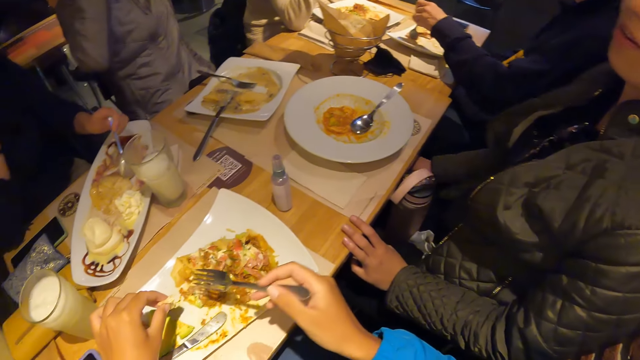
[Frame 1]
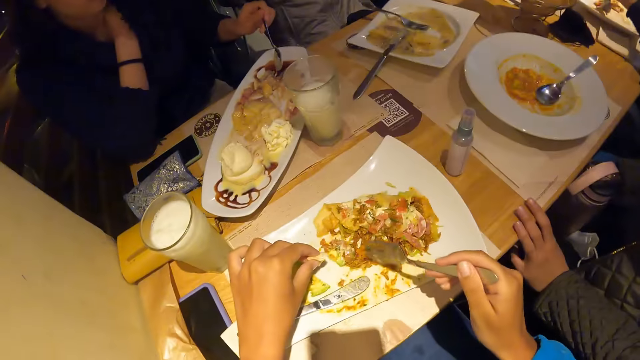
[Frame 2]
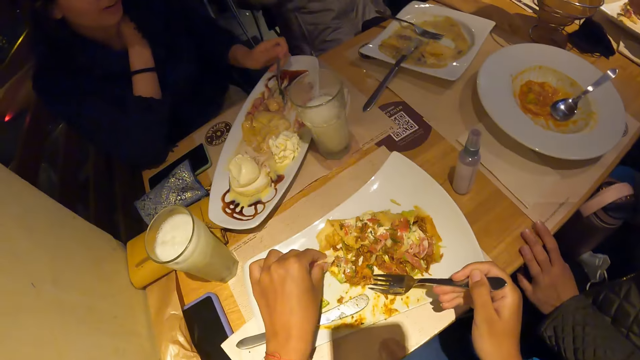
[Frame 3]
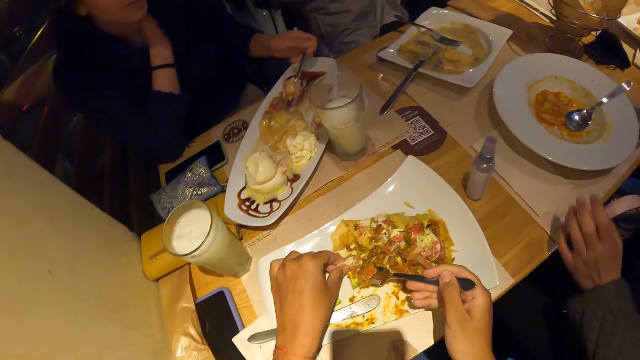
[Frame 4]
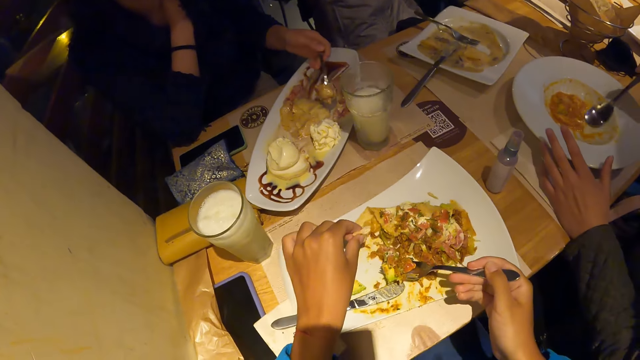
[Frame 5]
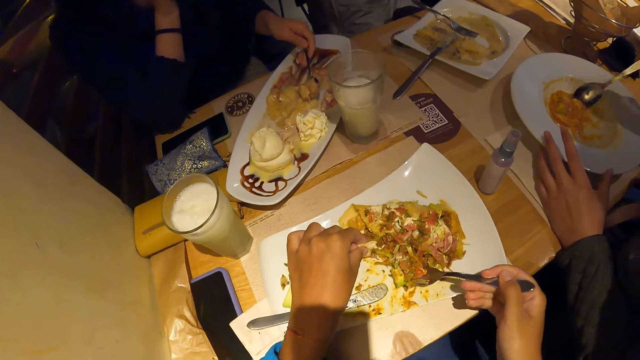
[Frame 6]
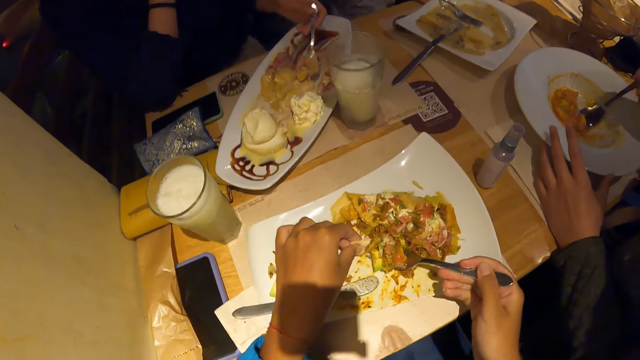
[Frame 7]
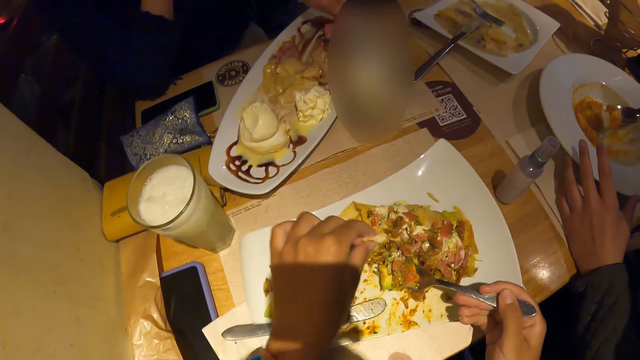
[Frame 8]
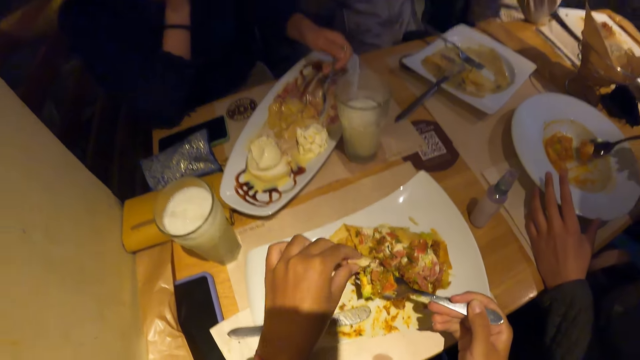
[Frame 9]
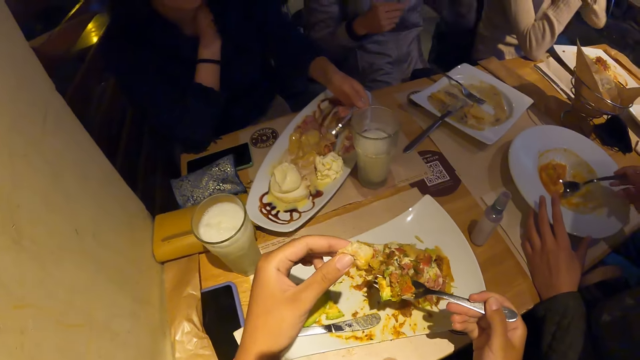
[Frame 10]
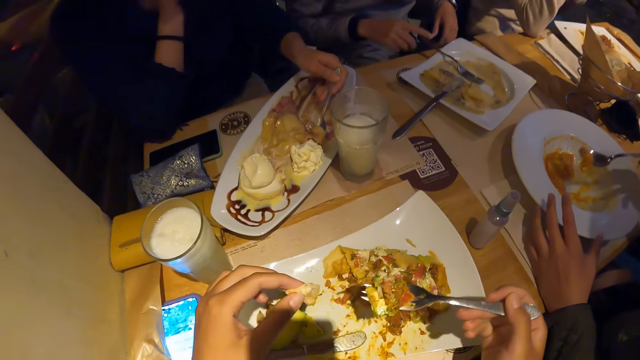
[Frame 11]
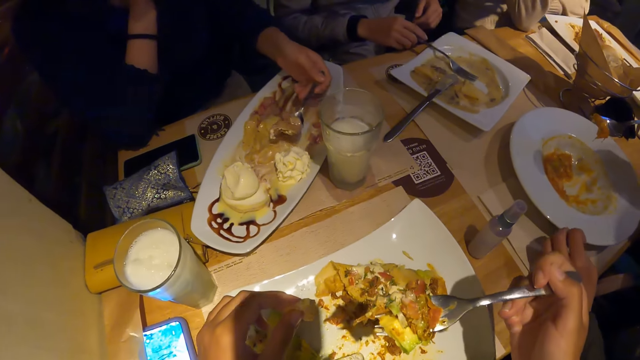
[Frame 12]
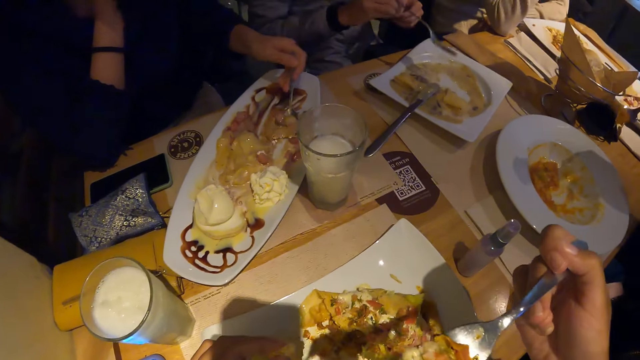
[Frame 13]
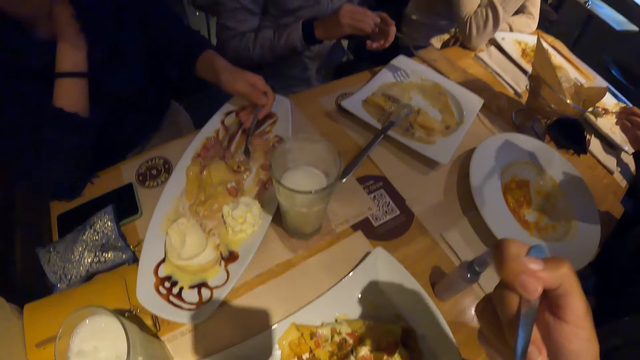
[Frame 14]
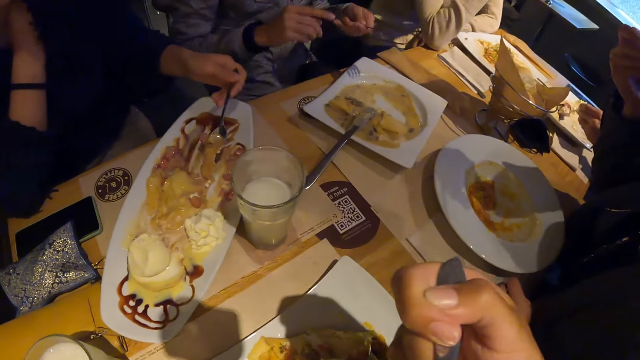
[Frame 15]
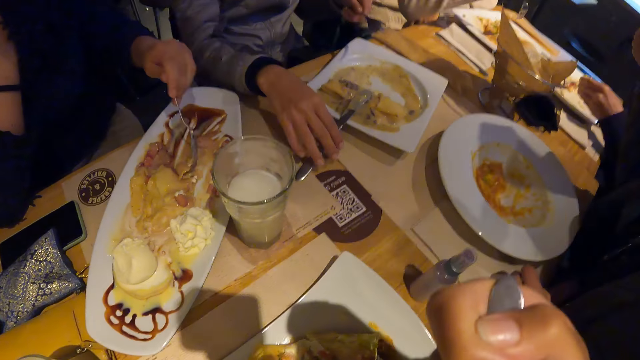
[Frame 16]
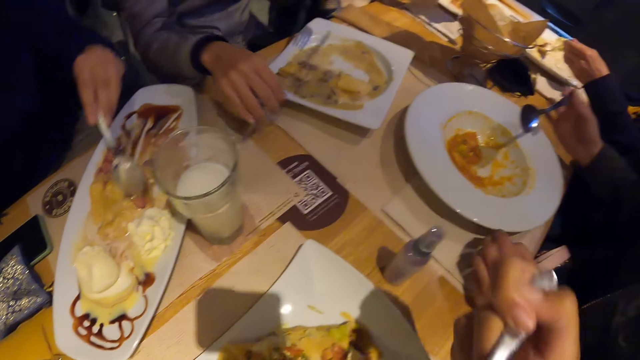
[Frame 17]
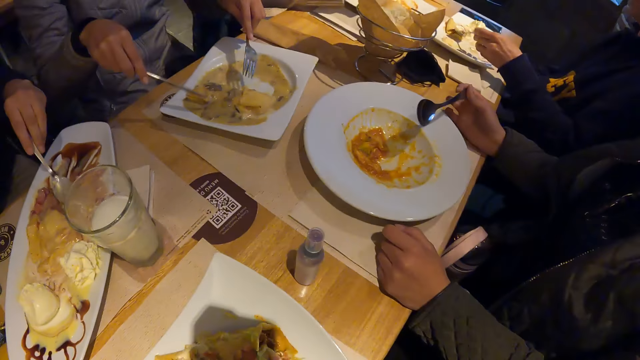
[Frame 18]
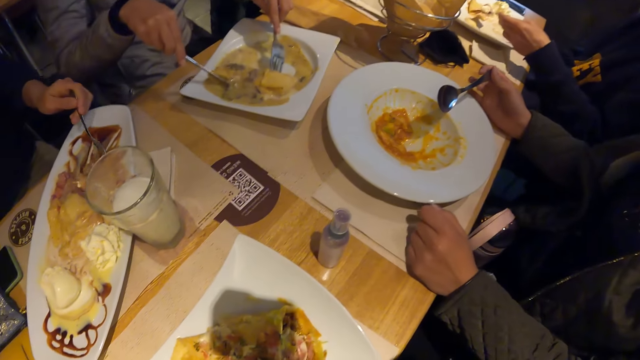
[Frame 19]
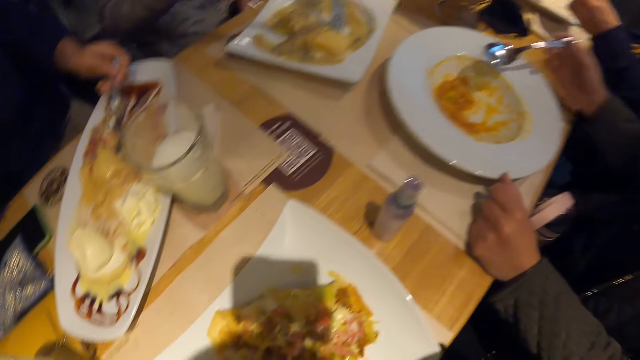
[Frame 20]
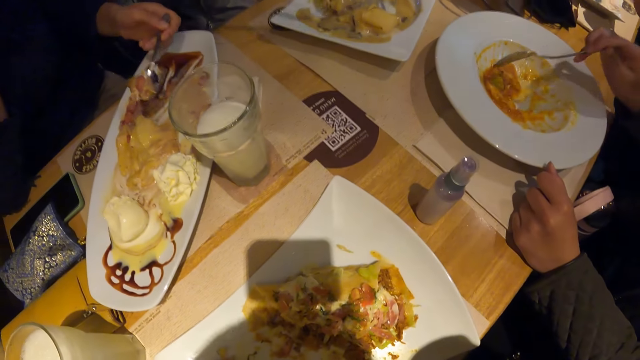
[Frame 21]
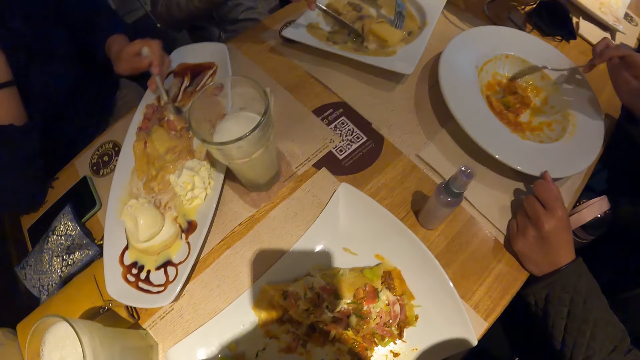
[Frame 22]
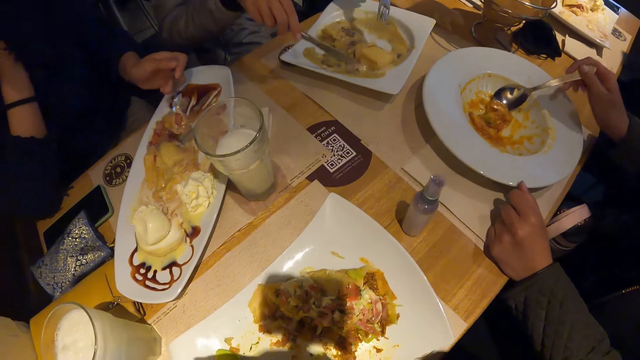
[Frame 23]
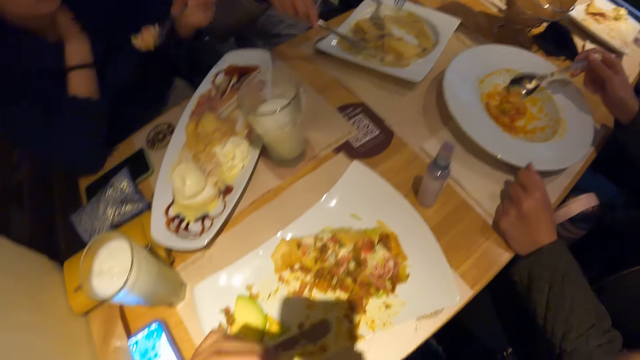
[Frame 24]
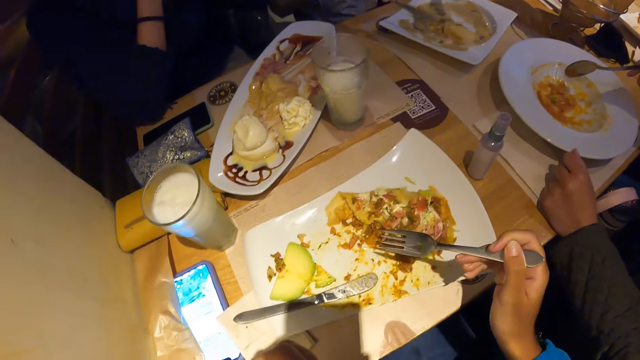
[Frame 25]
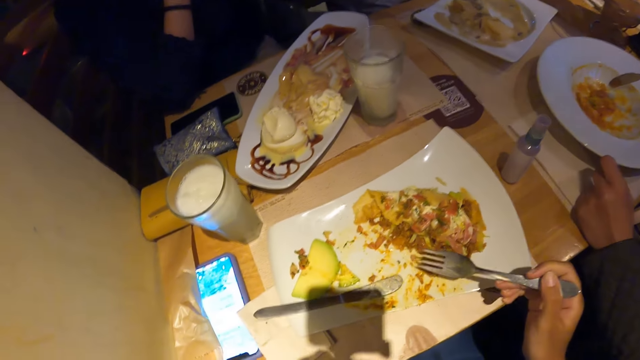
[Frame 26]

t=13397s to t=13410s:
The camera wearer puts the bread on the plate of waffles on the table with his left hand. A woman scoops waffles from the plate of waffles on the table with the spoon in her left hand. The camera wearer scoops waffles from the plate of waffles on the table with the fork in his right hand. Another woman scoops carrot soup from the plate of carrot soup on the table with the spoon in her right hand. The camera wearer eats waffles from the plate of waffles on the table with the fork in his right hand. The second woman eats the carrot soup from the plate of carrot soup on the table with the spoon in her right hand. The camera wearer looks around the table. A third woman scoops chicken soup from the plate of chicken soup with the cutlery in both hands. The second woman scoops the carrot soup from the plate of carrot soup on the table with the spoon in her right hand.

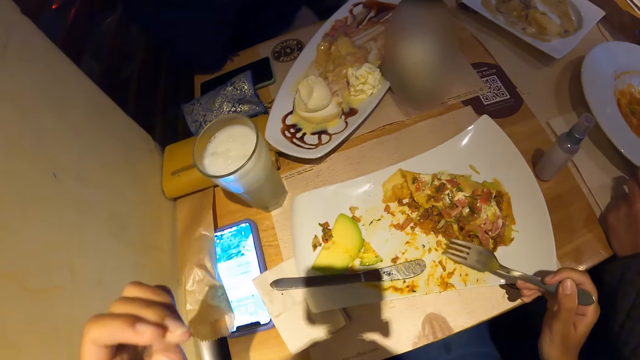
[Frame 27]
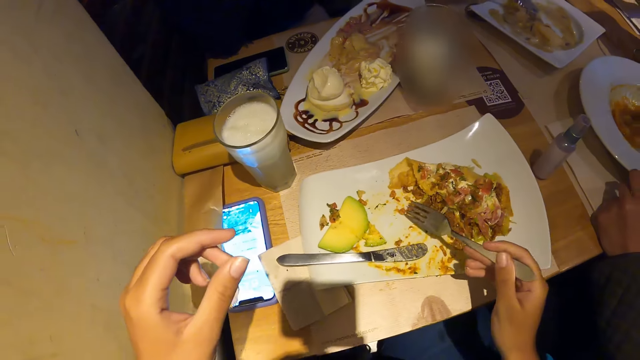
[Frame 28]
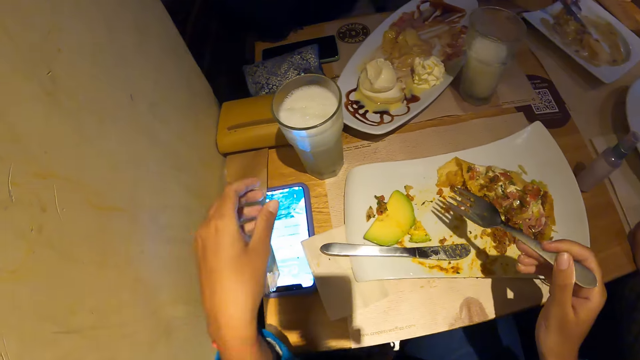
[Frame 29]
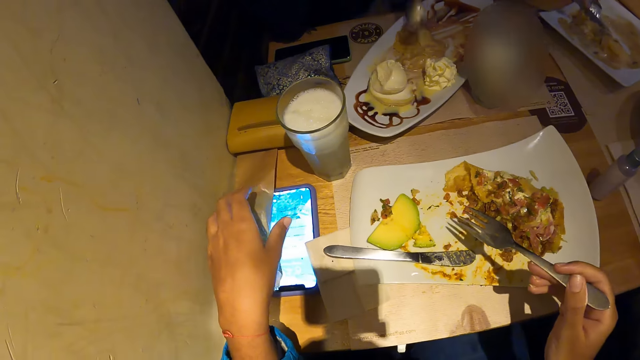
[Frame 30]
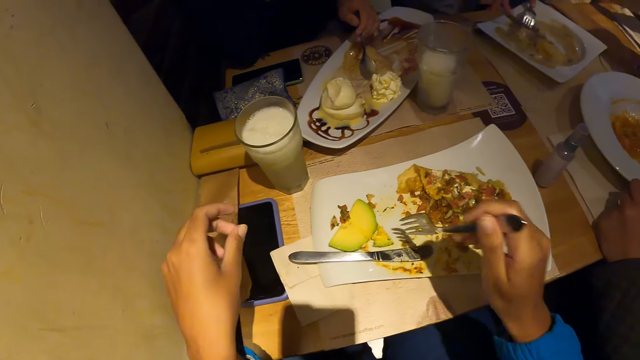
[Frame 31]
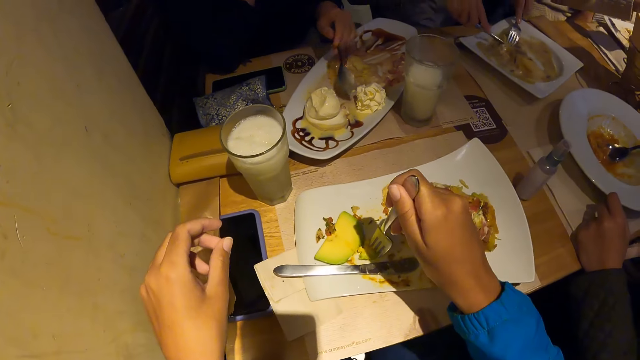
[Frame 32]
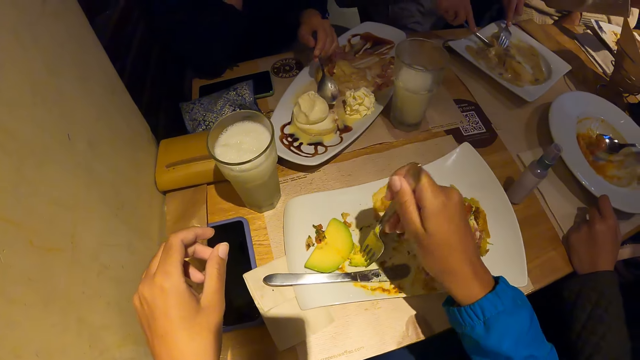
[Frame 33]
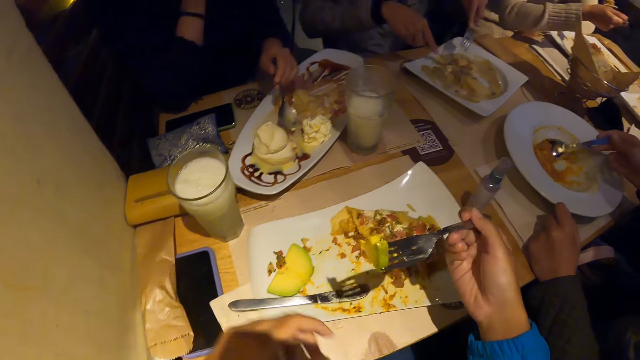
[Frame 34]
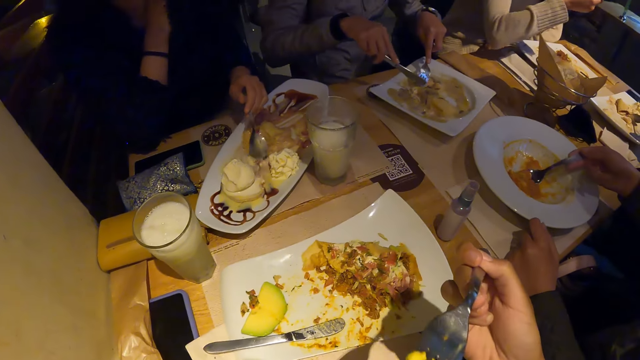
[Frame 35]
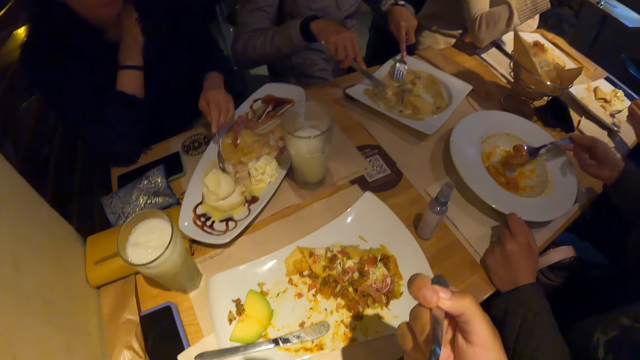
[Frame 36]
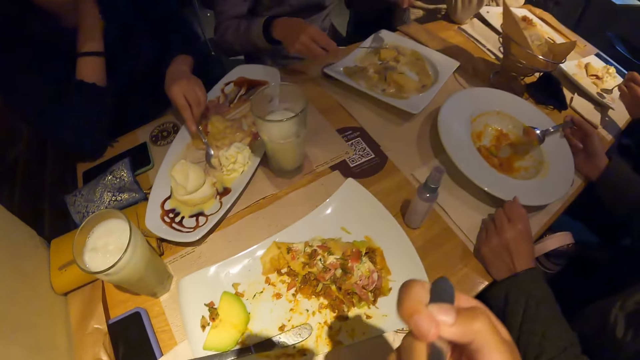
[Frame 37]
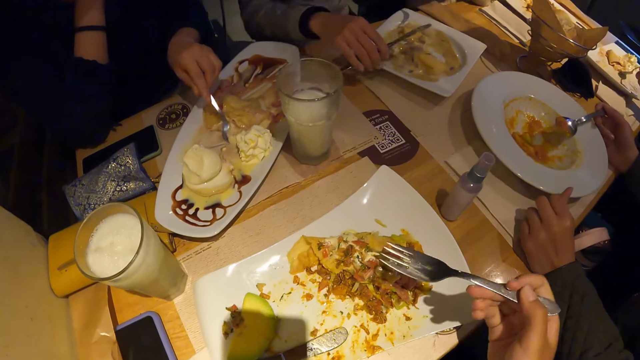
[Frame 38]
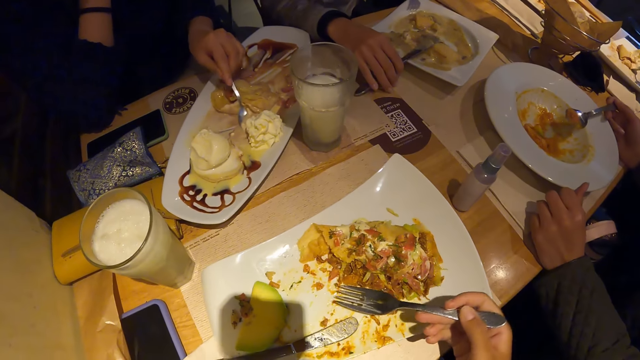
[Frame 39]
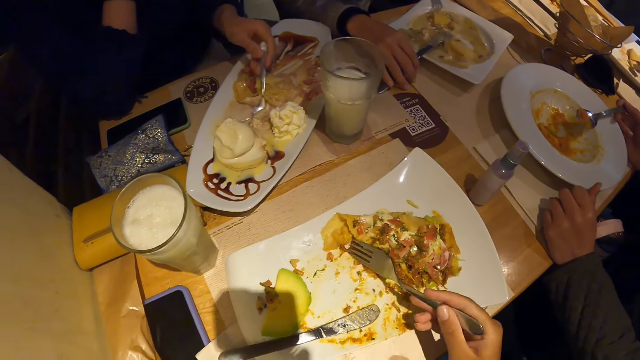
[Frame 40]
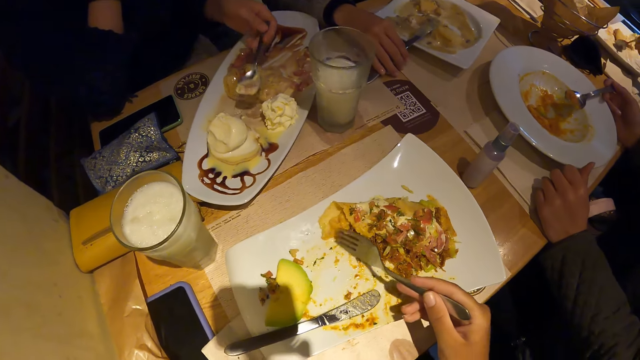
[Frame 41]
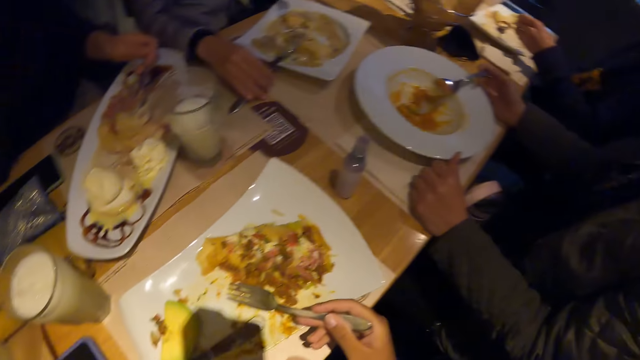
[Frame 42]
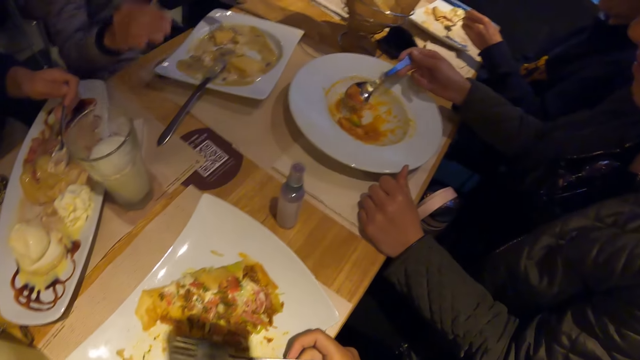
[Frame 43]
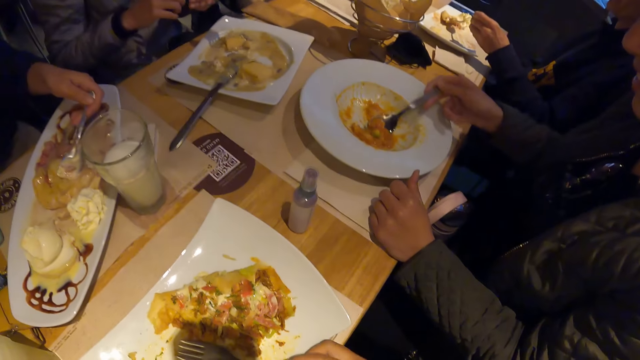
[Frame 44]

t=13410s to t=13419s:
The camera wearer clicks on the phone. He picks up the pear in the plate of waffles on the table with the fork in his right hand. The woman scoops carrot soup from the plate of carrot soup on the table with the spoon in her right hand. The camera wearer eats the pear on the fork in his right hand. Another woman scoops waffles from the plate of waffles on the table with the spoon in her left hand.
